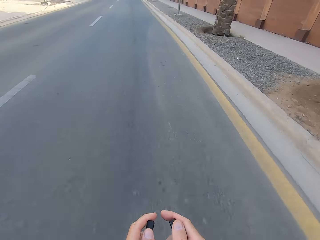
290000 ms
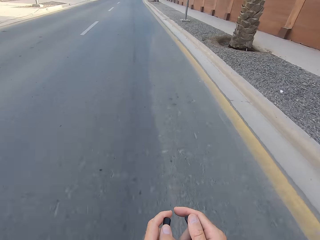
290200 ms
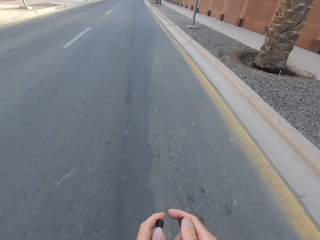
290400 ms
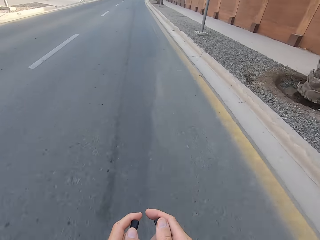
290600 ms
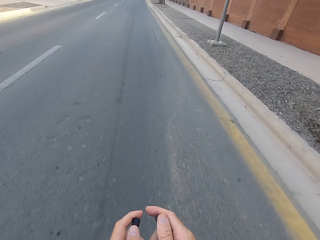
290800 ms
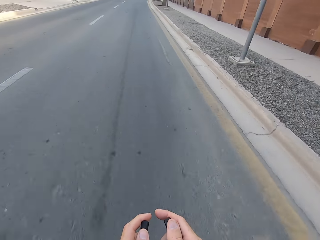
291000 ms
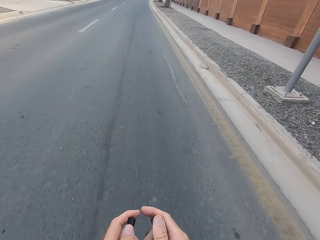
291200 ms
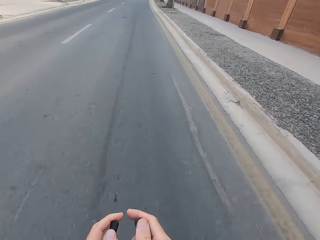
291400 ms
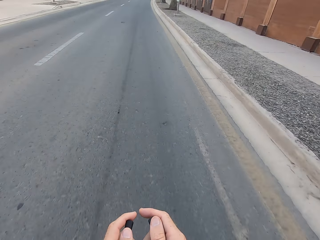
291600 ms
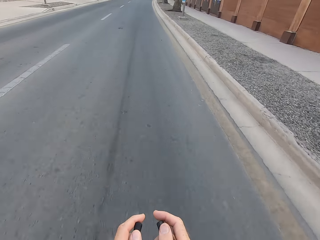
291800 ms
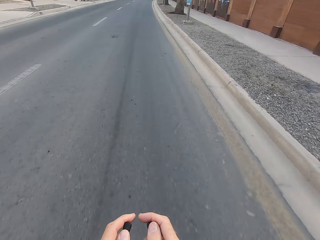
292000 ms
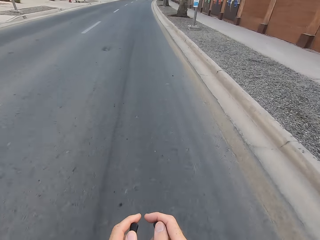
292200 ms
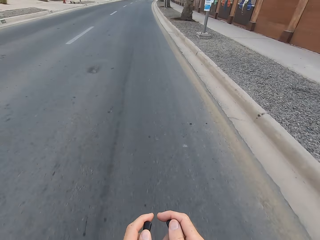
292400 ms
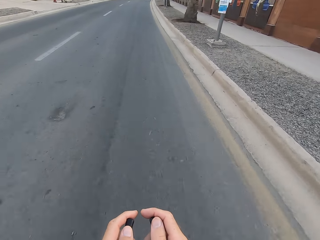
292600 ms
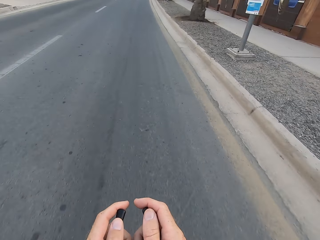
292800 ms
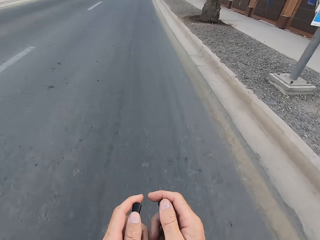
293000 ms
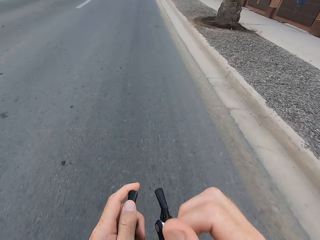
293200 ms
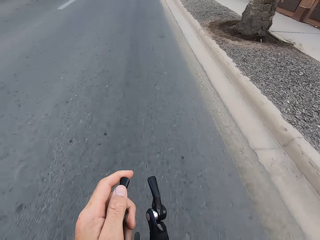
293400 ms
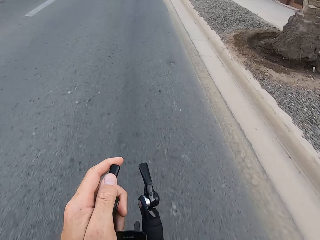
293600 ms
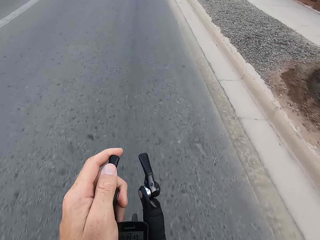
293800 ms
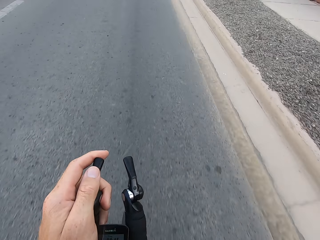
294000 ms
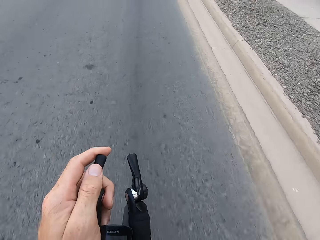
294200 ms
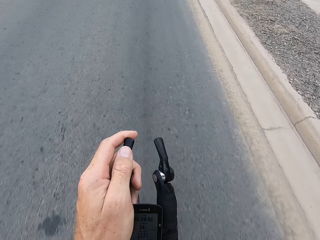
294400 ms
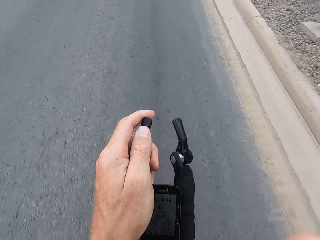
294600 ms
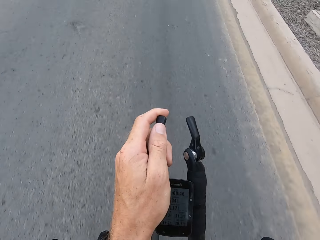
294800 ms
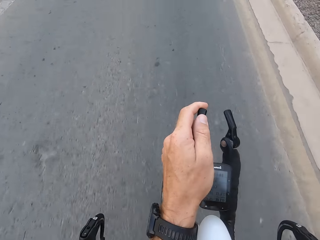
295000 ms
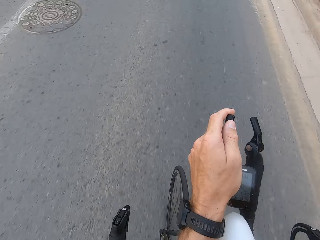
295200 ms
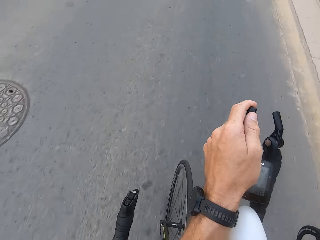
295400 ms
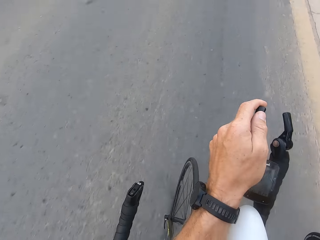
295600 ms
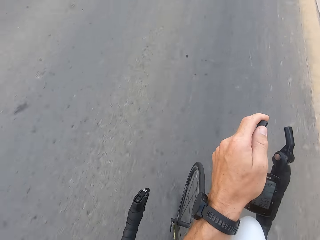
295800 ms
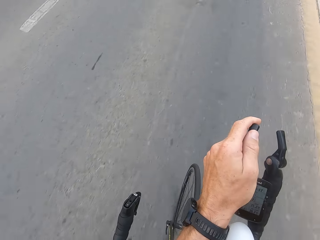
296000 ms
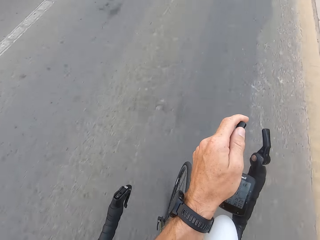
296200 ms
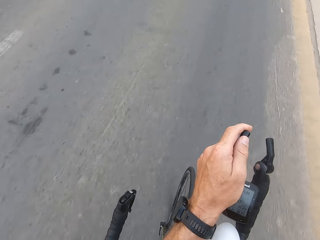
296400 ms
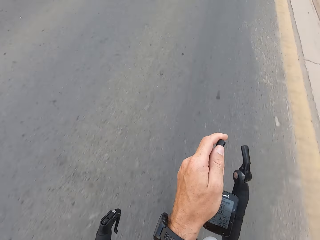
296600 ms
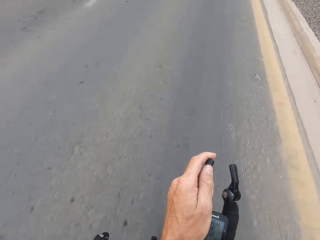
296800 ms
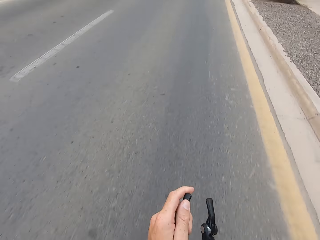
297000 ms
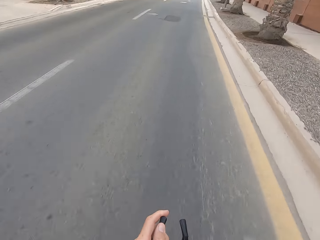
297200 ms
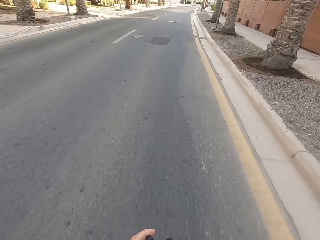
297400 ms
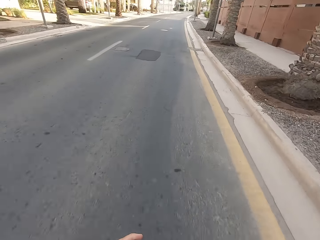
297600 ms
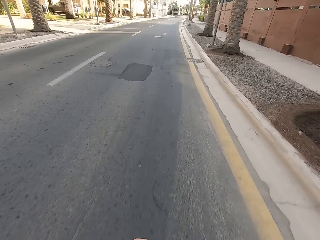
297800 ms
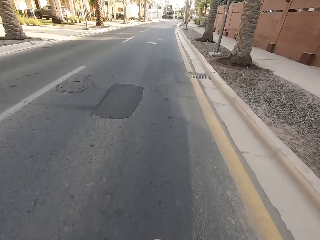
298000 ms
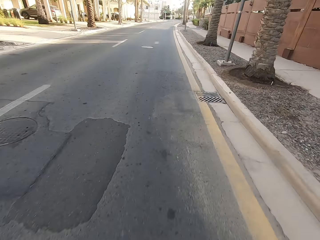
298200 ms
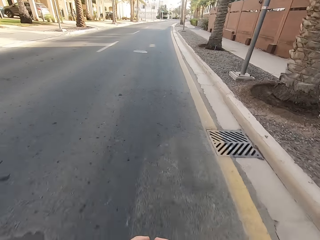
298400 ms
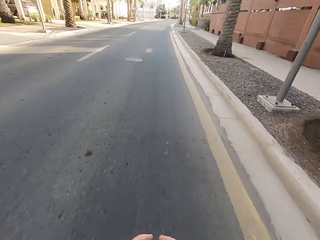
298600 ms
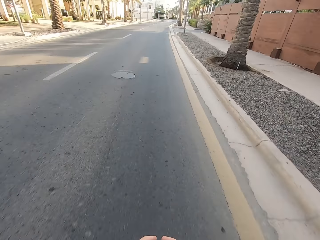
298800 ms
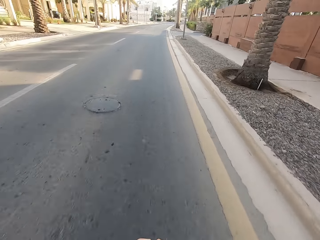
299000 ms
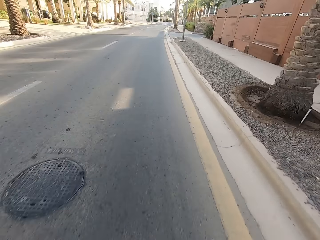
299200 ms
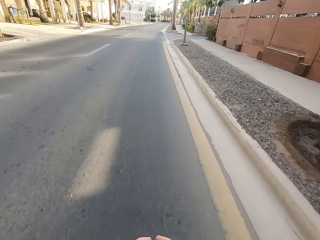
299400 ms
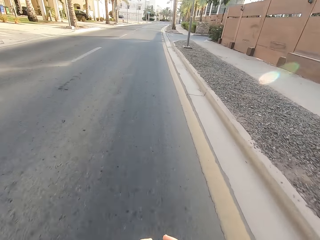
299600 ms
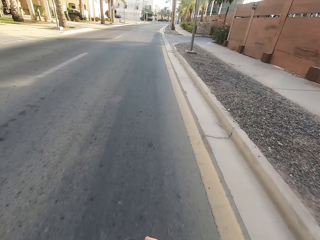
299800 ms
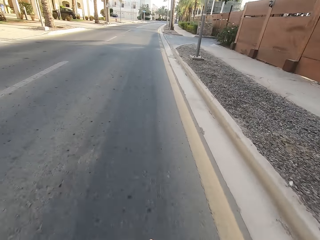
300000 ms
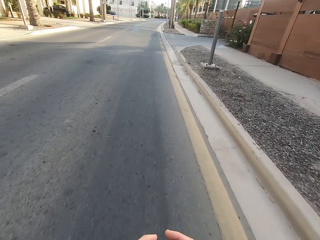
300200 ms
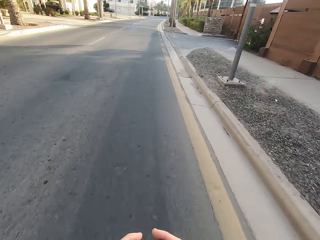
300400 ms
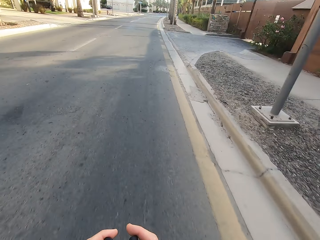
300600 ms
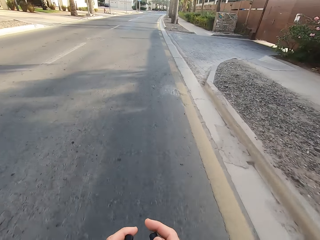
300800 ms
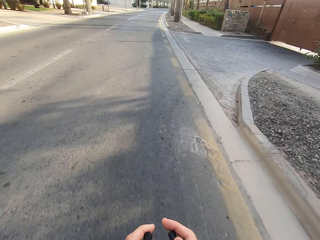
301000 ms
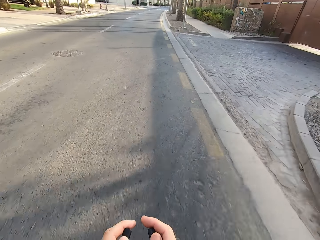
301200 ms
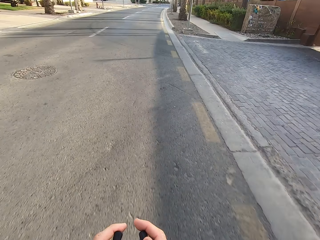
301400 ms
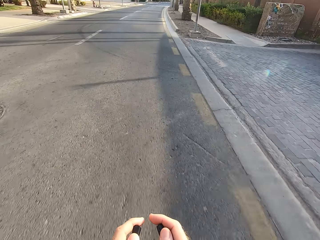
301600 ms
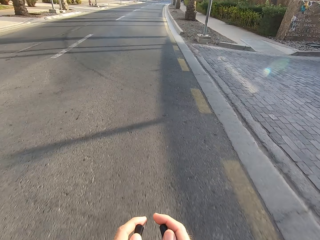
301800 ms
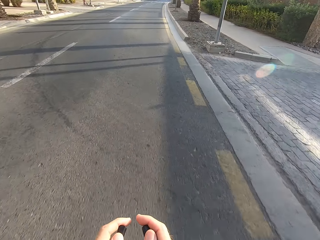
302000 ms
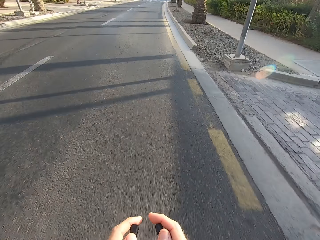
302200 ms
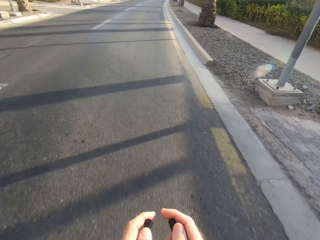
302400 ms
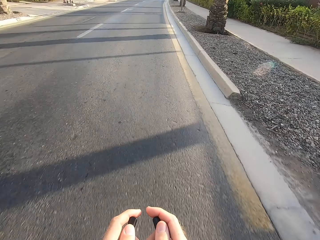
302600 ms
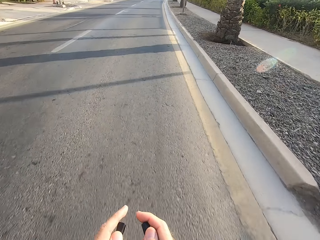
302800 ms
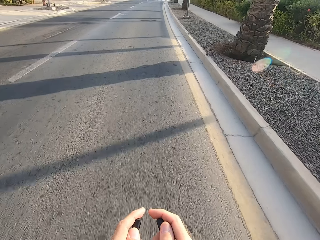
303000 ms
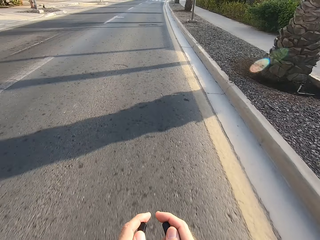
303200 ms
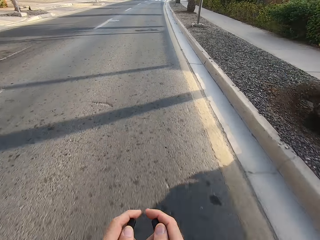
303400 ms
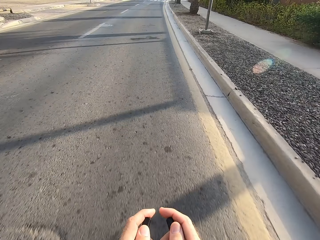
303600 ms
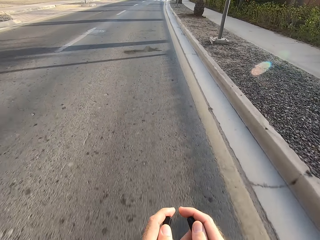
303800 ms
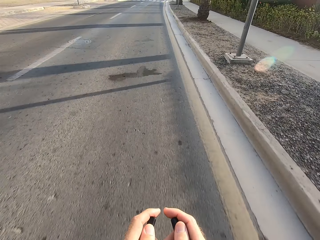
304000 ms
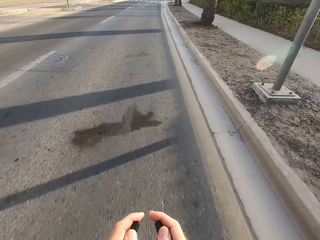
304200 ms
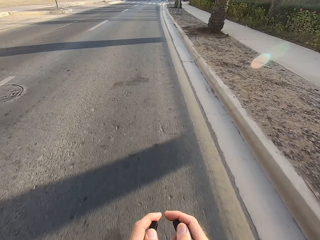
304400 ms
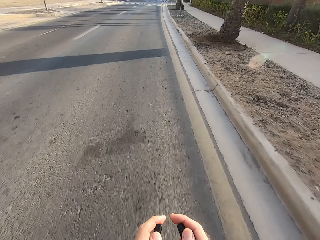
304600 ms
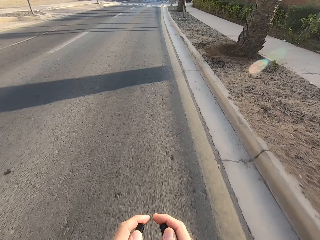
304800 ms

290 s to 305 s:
The camera wearer releases the front bicycle handle. They hold the front bicycle handle.

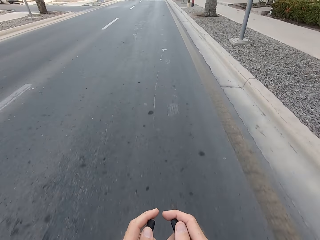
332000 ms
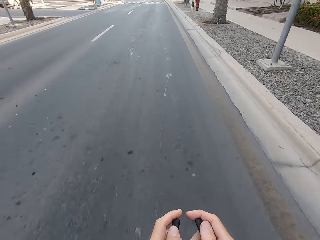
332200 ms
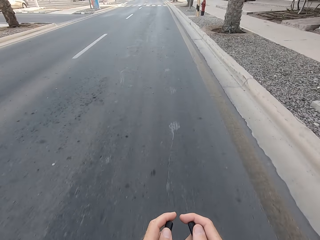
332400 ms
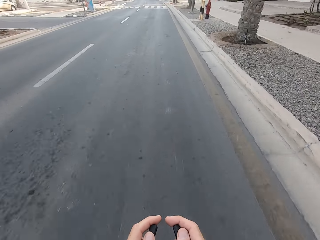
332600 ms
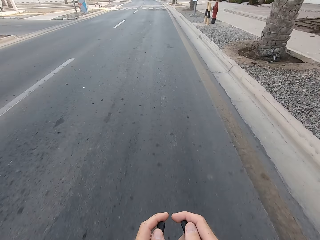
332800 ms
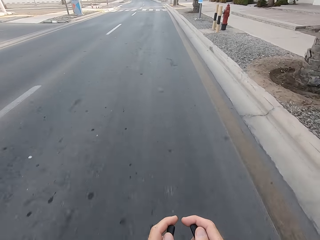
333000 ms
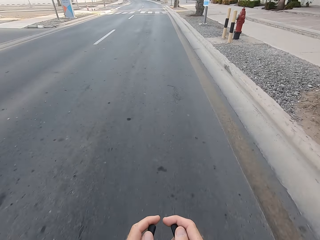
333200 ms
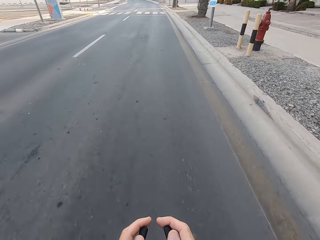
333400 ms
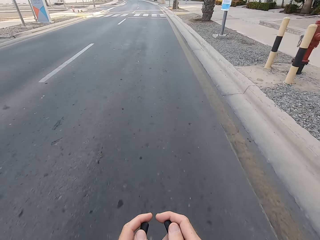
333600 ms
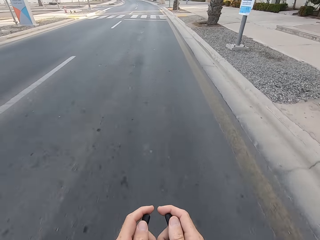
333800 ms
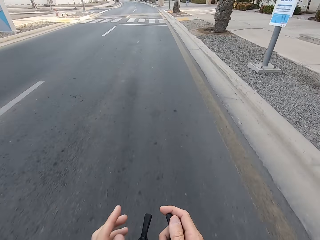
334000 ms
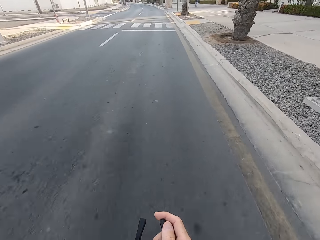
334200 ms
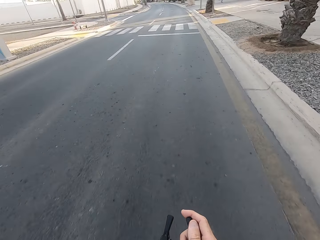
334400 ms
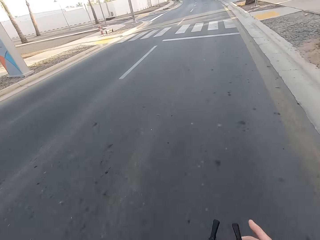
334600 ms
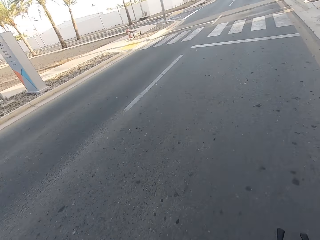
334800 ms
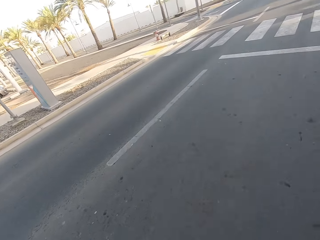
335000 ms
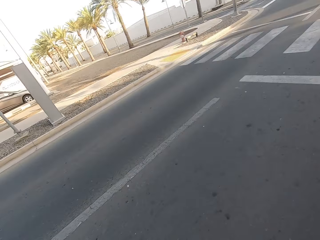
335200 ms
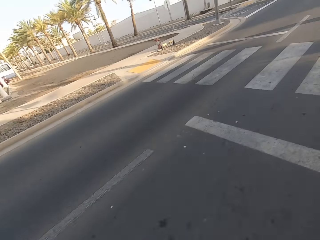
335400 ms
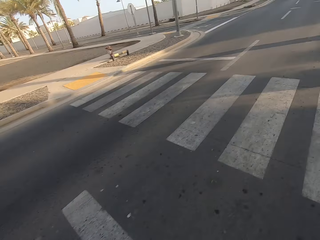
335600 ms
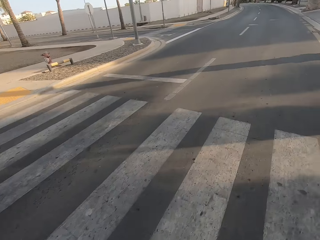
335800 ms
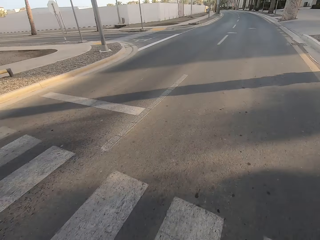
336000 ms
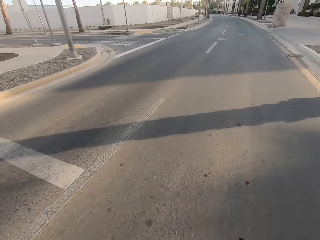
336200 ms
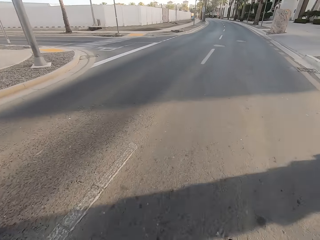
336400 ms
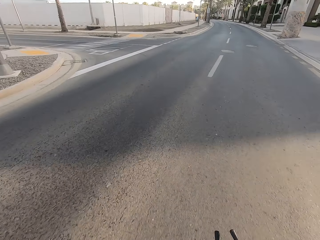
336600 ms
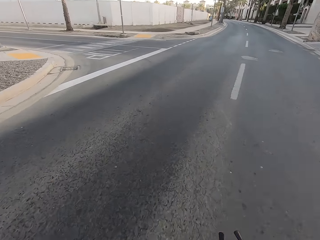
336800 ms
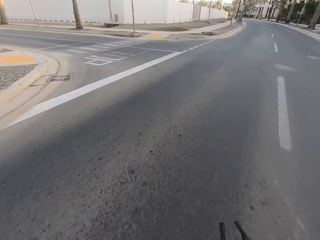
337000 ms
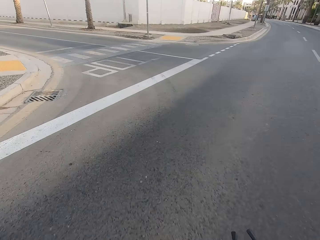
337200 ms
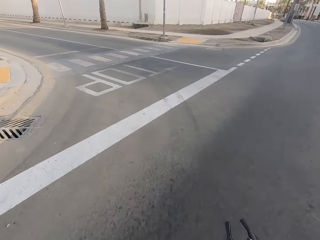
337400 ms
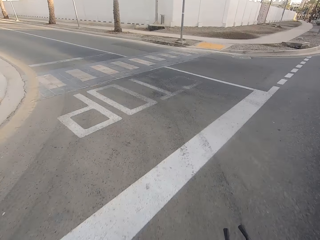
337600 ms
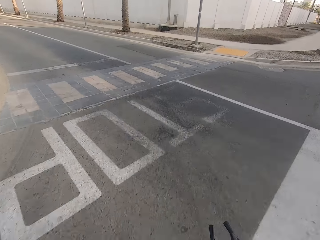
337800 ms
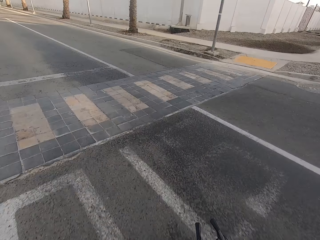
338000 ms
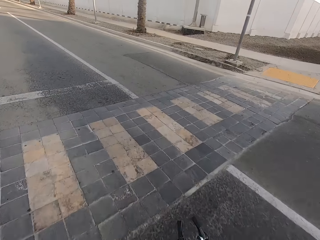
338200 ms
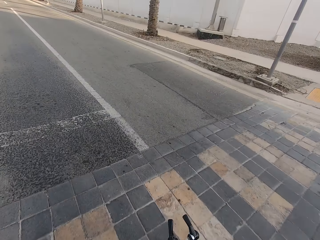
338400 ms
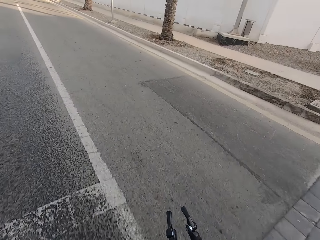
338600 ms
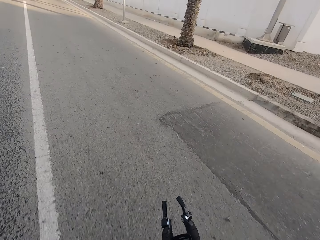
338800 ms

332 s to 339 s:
The camera wearer releases the front bicycle handle.
